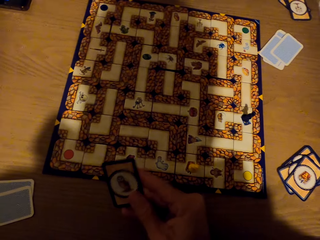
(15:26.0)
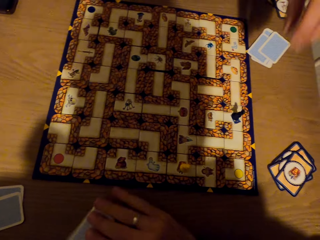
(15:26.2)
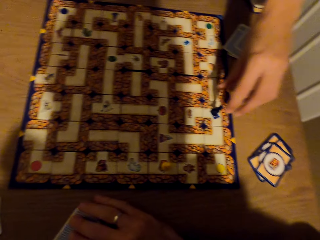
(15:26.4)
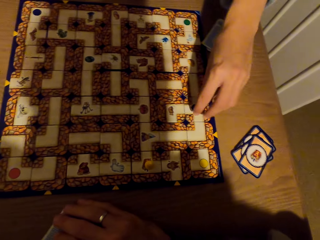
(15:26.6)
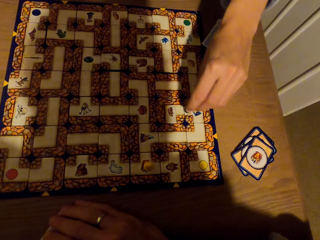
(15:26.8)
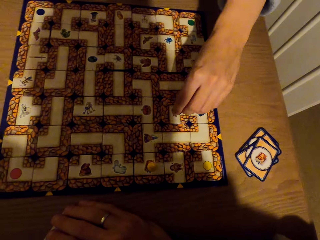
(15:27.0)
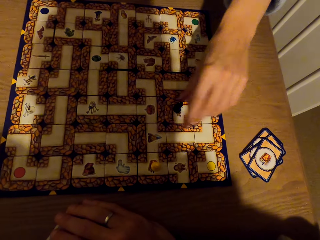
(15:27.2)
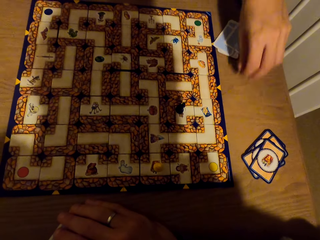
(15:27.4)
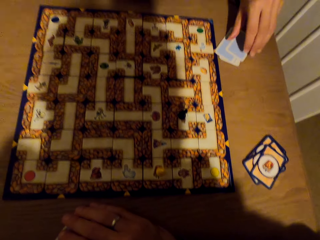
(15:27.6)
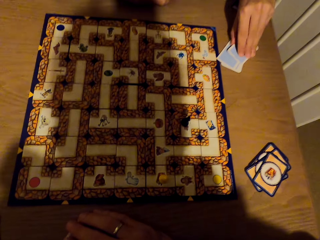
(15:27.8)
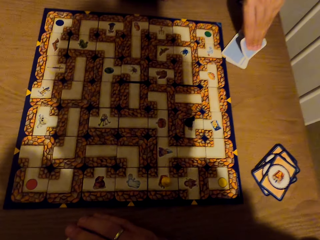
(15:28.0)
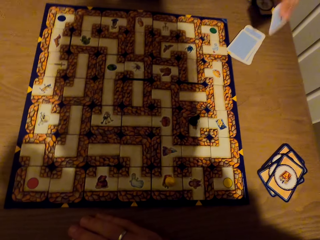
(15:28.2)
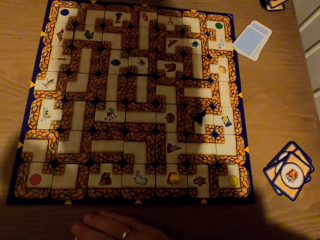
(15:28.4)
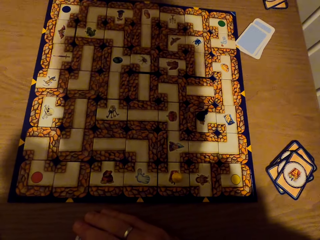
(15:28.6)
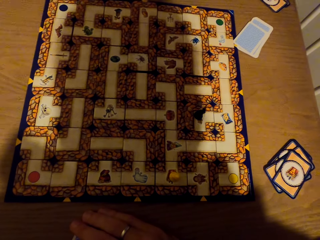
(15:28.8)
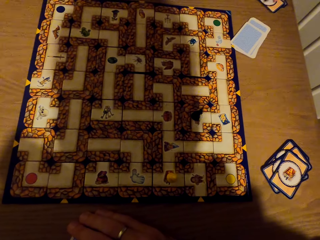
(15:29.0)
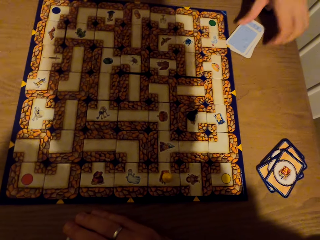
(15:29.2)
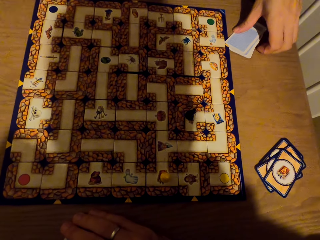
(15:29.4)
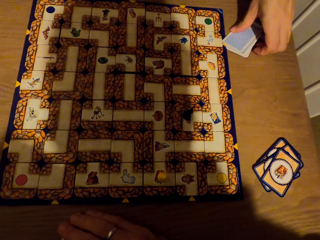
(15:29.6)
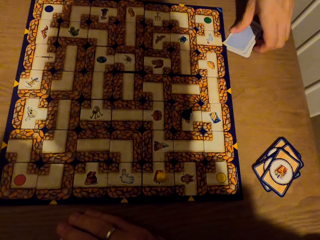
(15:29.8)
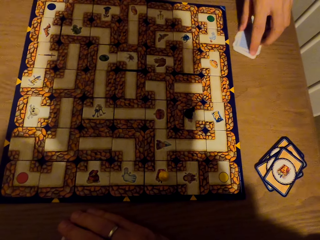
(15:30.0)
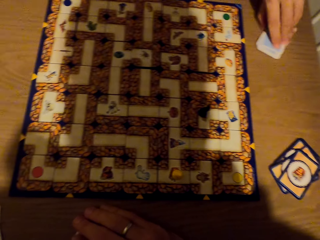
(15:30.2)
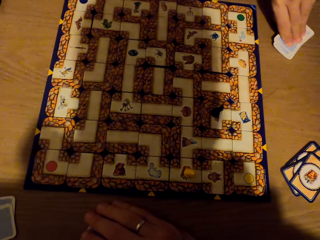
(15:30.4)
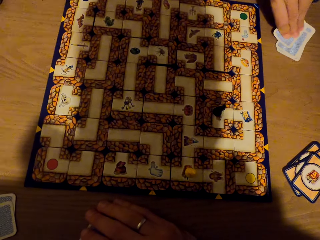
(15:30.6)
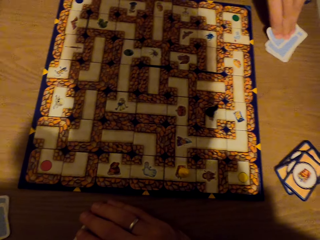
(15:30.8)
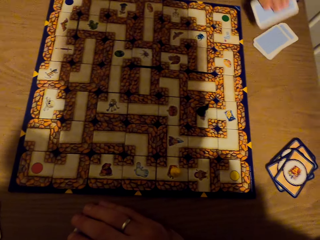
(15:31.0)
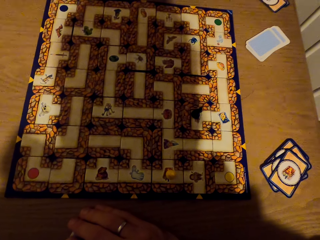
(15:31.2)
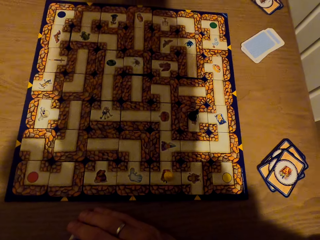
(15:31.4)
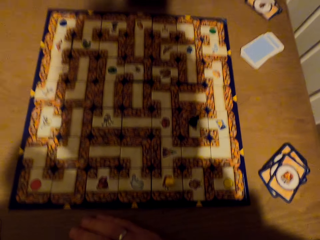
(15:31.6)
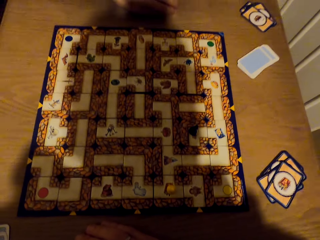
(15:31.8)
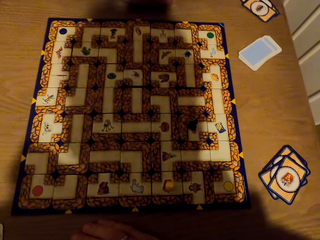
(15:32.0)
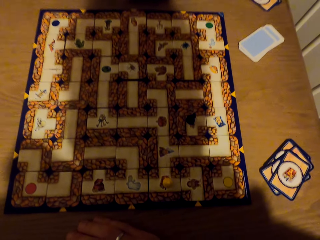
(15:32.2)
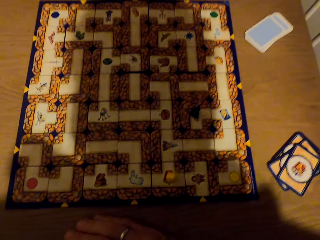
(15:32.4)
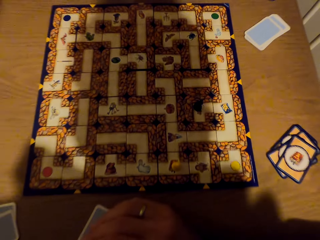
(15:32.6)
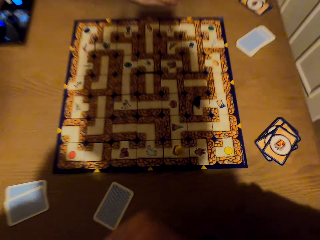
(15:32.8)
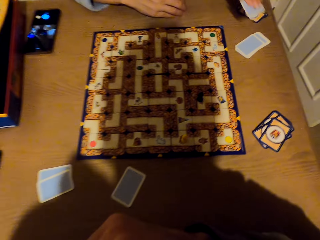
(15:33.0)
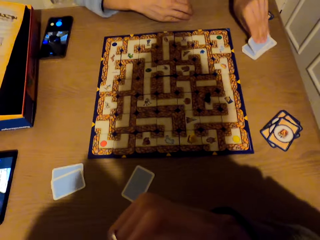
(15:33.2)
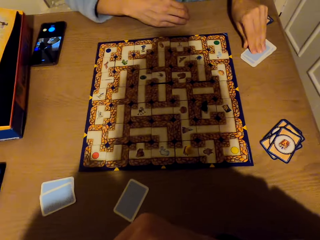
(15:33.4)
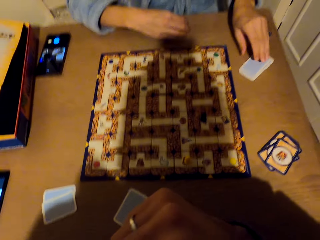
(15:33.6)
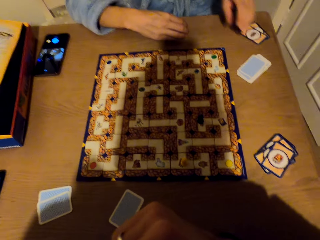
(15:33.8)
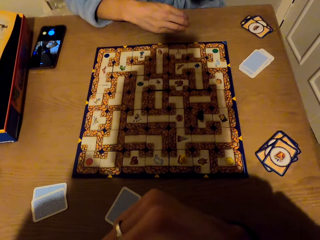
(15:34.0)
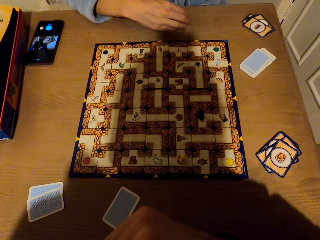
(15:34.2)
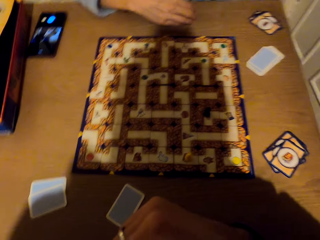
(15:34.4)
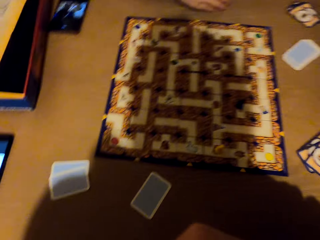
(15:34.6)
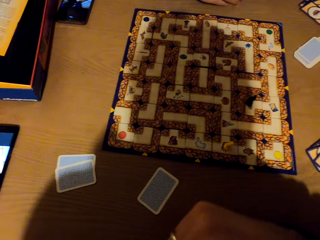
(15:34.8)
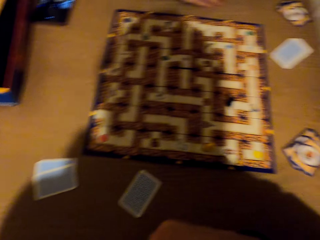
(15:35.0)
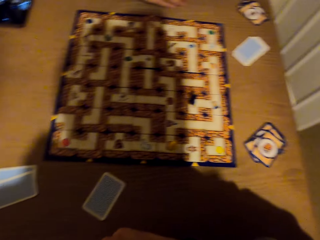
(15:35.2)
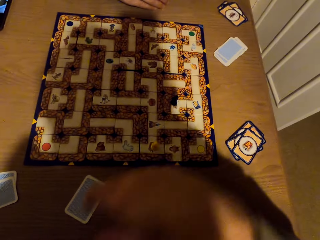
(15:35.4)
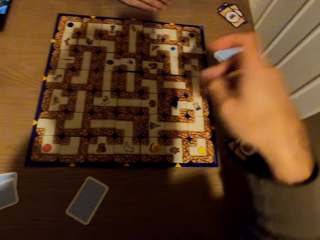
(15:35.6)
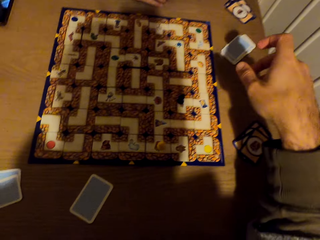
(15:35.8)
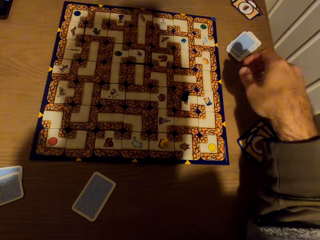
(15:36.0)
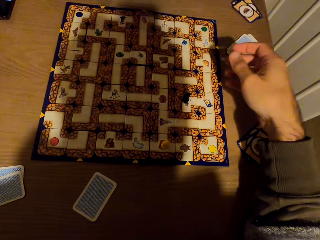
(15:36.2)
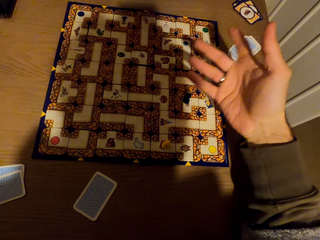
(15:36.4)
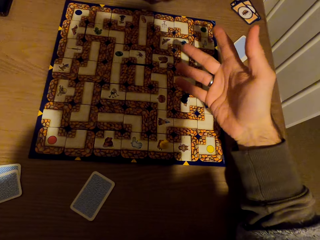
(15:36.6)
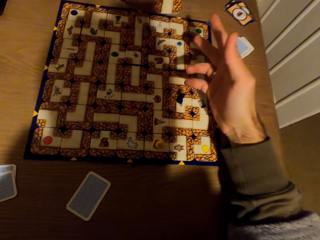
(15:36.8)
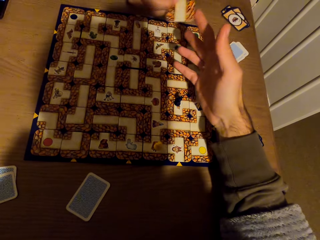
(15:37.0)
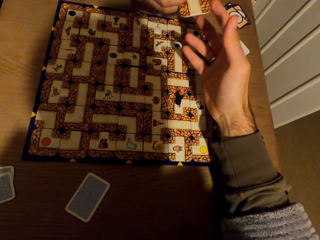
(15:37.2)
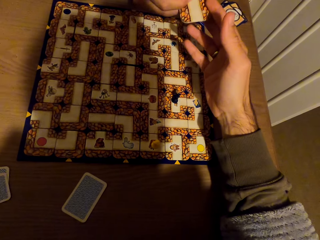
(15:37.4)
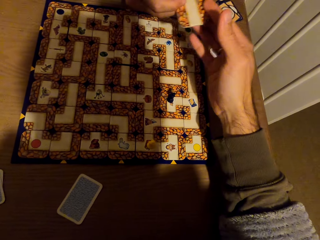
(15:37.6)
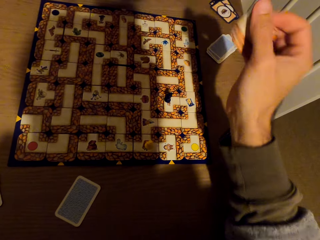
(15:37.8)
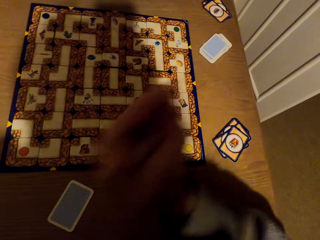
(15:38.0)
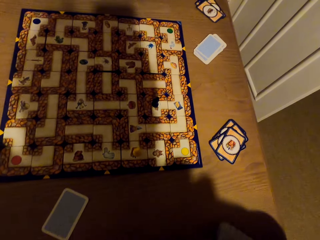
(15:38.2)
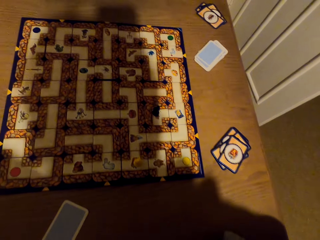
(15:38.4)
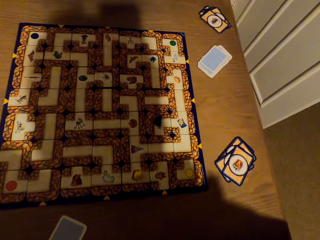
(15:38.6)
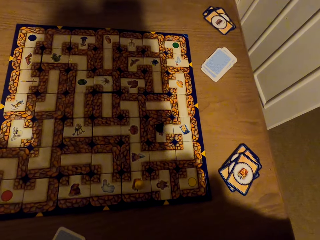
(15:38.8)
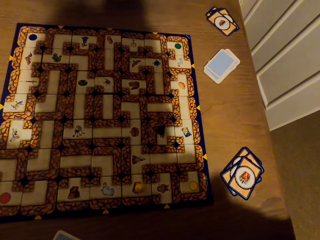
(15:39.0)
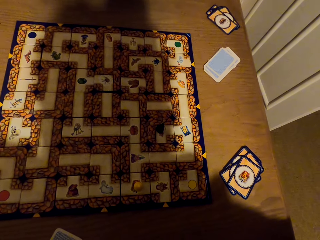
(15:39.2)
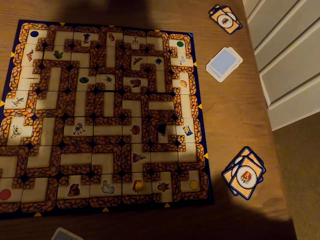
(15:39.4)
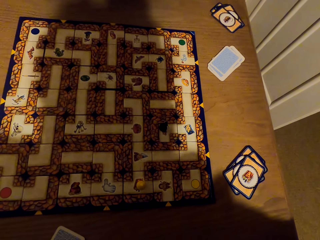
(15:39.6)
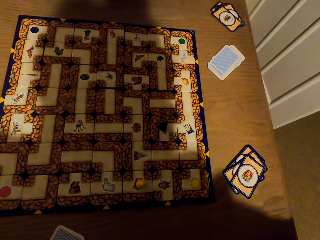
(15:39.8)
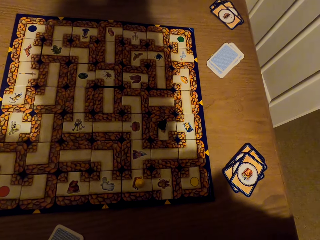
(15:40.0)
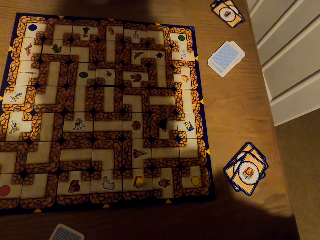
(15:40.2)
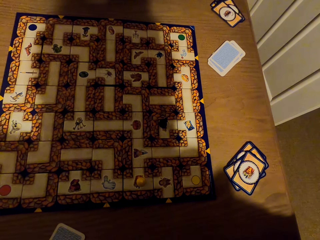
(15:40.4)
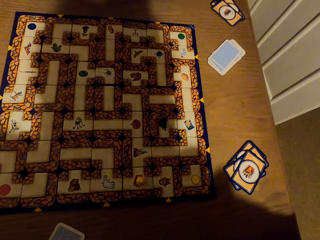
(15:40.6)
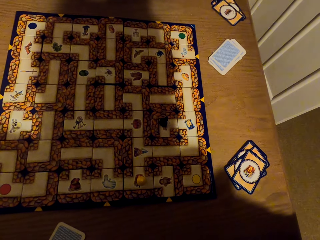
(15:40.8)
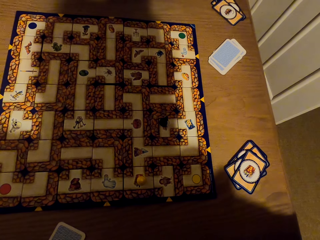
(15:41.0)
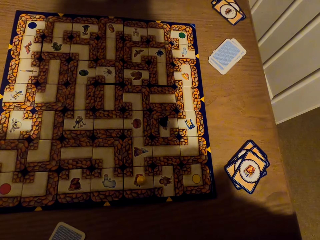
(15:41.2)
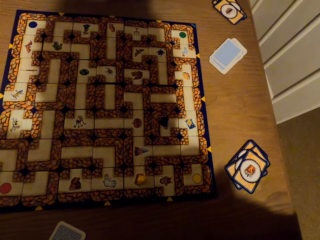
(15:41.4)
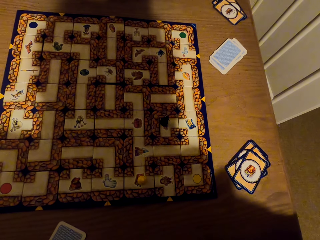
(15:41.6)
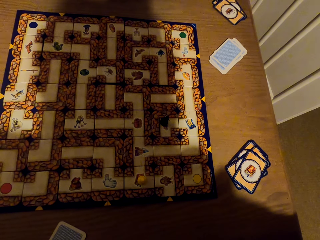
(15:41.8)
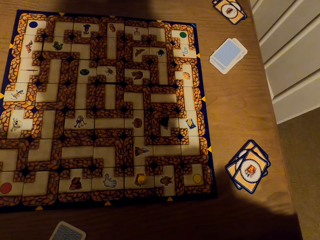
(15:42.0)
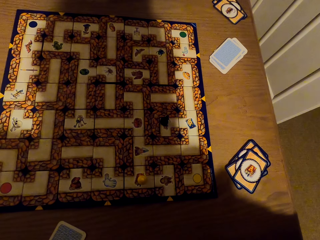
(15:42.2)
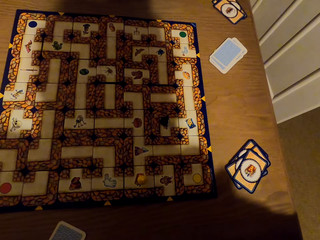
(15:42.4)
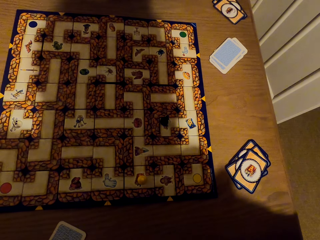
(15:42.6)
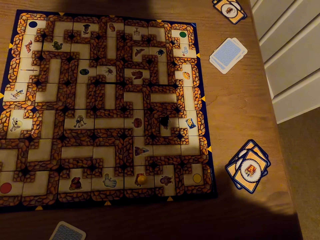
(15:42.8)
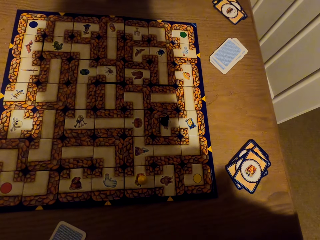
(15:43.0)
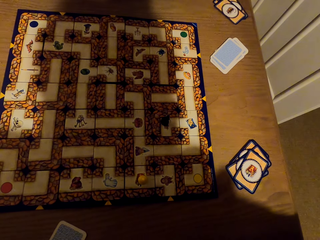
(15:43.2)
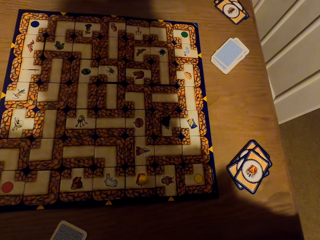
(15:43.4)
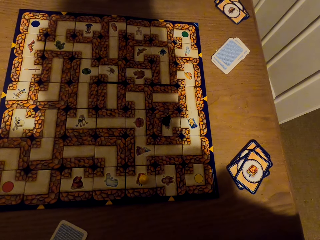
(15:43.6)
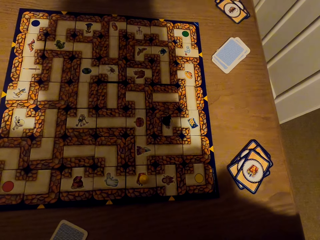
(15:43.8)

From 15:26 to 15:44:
A lady picks a card from the table with the right hand. The camera wearer stares at the card. They place the card on the table. The lady picks a pawn on the labyrinth with the right hand and drops the pawn on the labyrinth board with the right hand. The camera wearer stares at the labyrinth board game. The lady picks a card from the table with the left hand and drops the card on the table with the left hand. The lady picks another card from the table with the left hand, stares at the labyrinth board game and drops the card on the table on the top of the other with the left hand. The lady stares at the labyrinth board game. The camera wearer stretches the hand. The lady passes the tile to the camera wearer. The camera wearer picks a card from the lady. They stare at the labyrinth board game. The lady stares at the labyrinth board game.

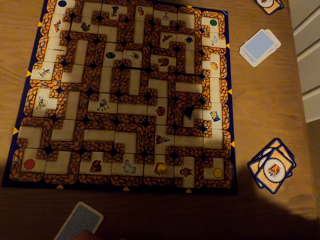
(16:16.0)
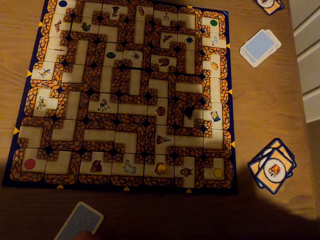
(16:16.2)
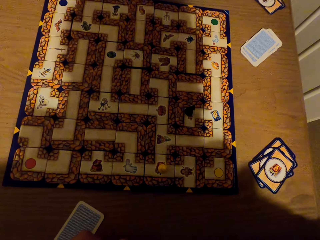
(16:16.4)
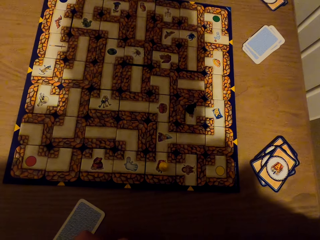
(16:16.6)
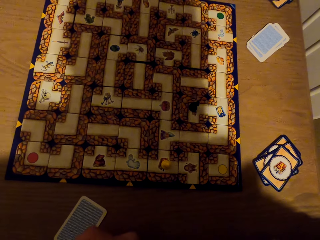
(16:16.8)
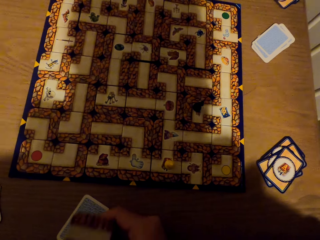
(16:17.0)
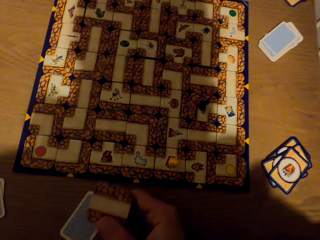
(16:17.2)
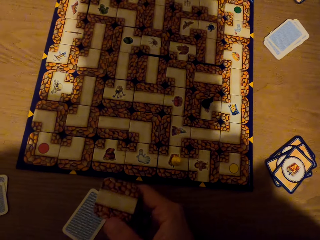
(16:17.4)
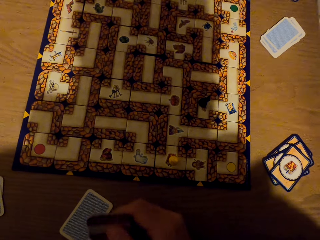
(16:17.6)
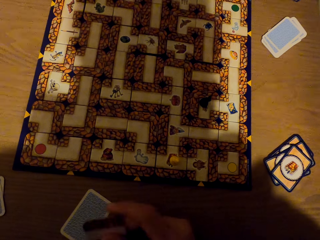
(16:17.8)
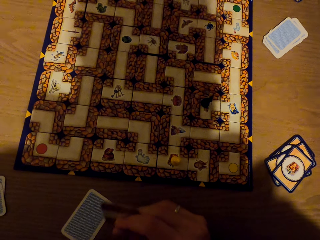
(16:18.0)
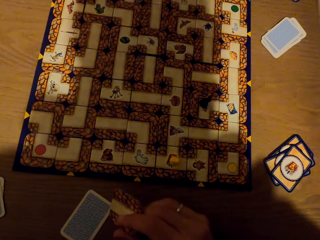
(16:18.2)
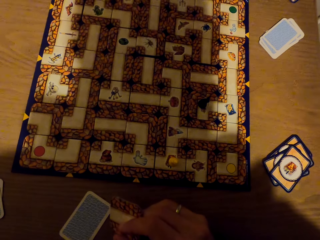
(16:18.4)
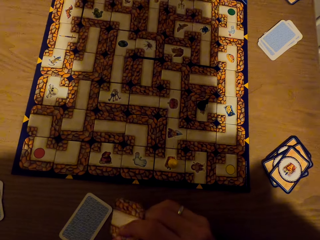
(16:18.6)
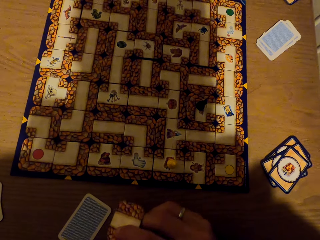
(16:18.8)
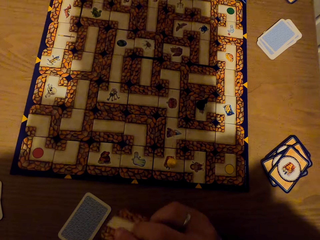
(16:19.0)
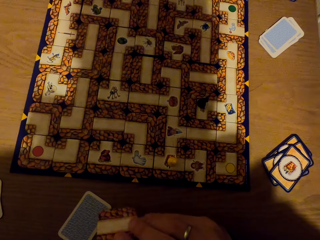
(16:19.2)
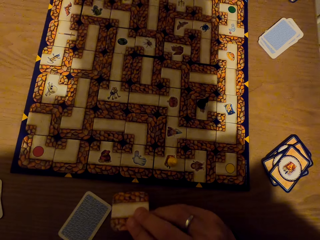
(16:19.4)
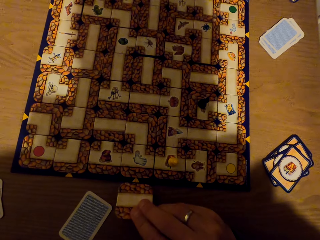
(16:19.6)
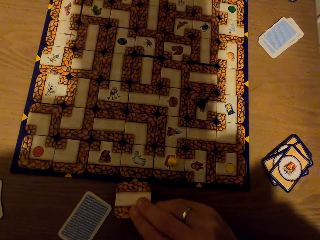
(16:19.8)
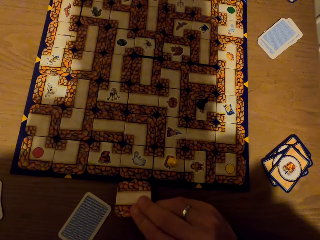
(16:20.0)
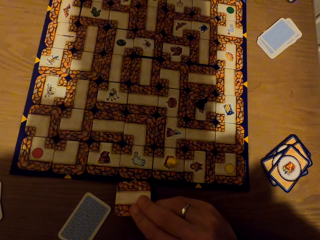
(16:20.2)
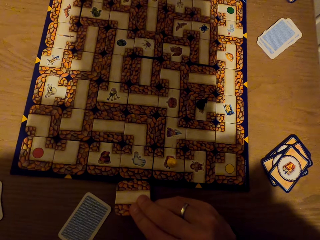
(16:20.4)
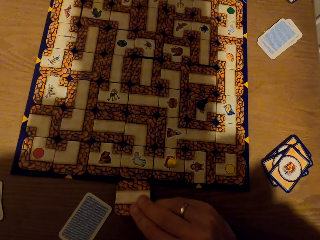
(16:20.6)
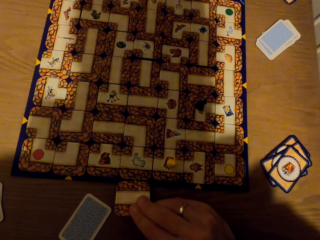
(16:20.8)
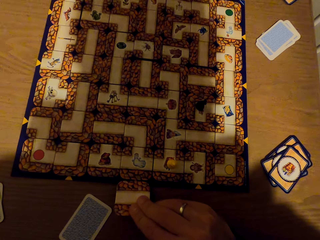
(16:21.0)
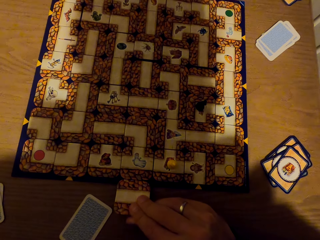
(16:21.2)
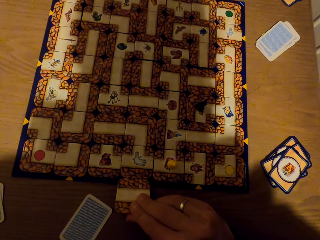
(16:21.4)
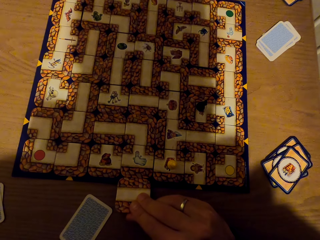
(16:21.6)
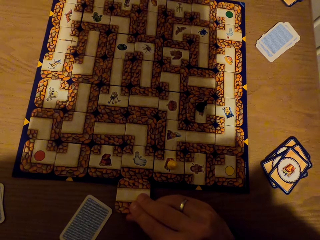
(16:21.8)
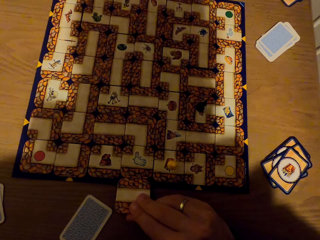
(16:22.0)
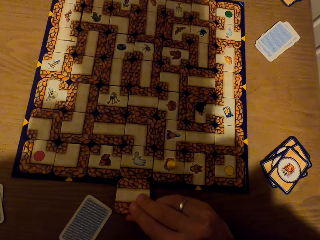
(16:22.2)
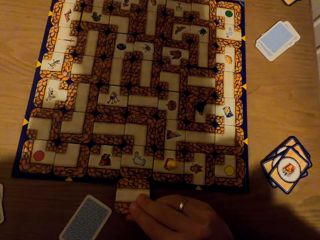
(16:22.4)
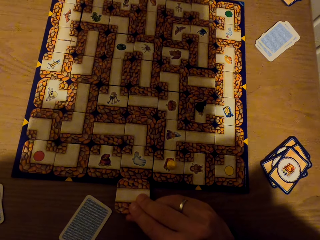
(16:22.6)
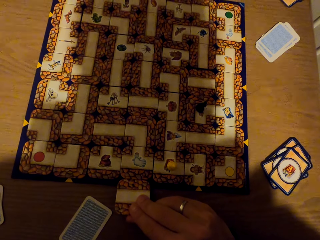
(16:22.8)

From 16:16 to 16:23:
The camera wearer stares at the tile. They fix the cards on the labyrinth board with the right hand. They place the tile on the labyrinth board game.
